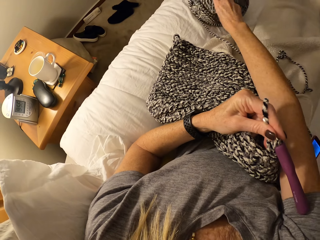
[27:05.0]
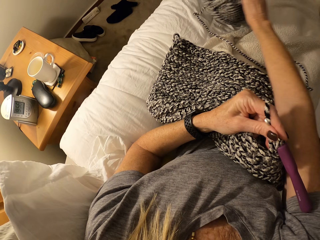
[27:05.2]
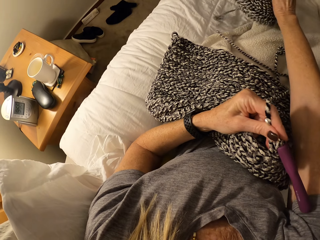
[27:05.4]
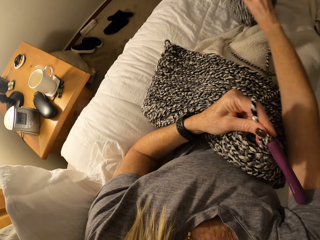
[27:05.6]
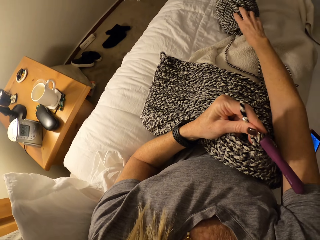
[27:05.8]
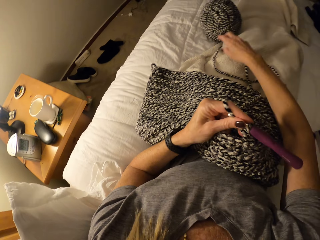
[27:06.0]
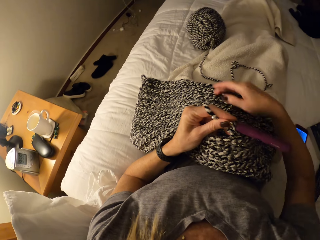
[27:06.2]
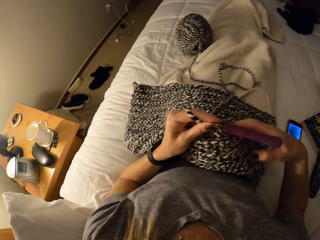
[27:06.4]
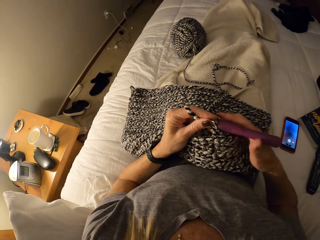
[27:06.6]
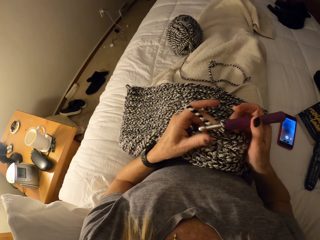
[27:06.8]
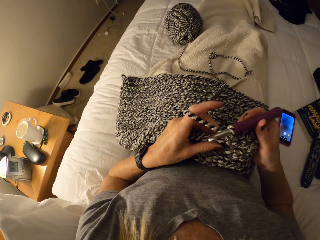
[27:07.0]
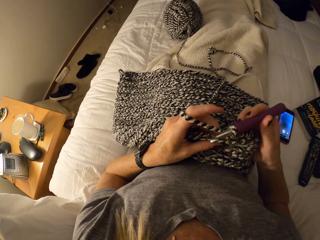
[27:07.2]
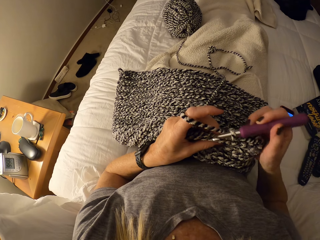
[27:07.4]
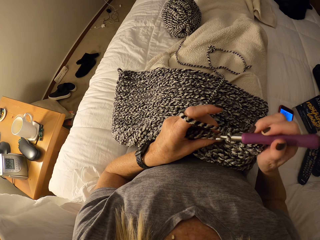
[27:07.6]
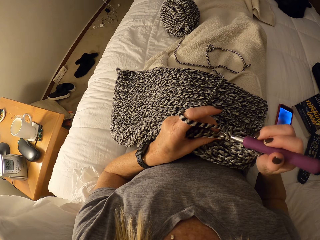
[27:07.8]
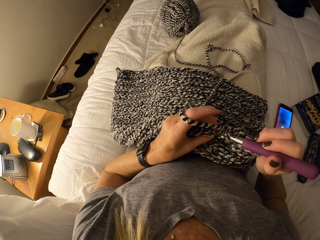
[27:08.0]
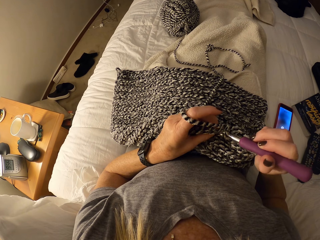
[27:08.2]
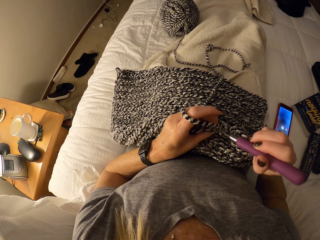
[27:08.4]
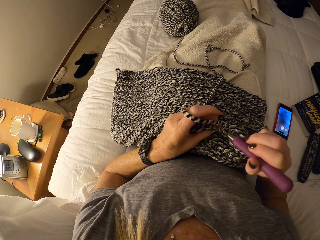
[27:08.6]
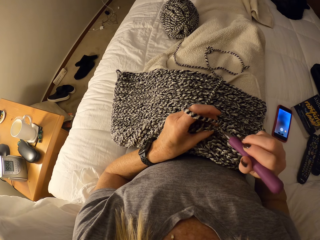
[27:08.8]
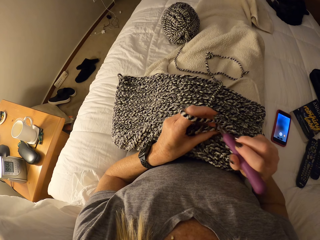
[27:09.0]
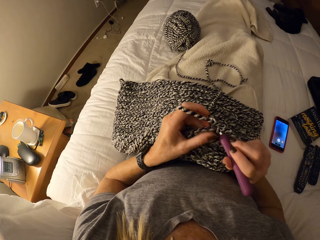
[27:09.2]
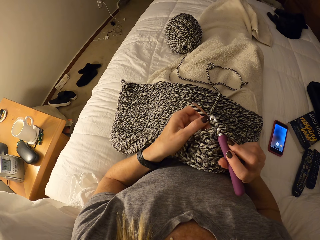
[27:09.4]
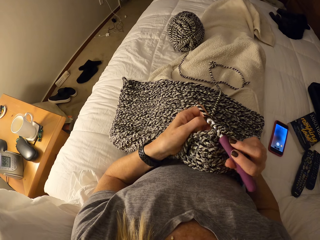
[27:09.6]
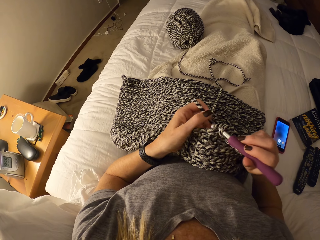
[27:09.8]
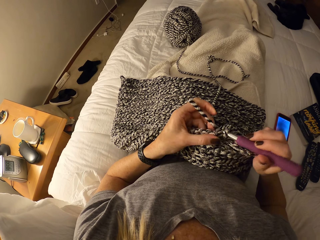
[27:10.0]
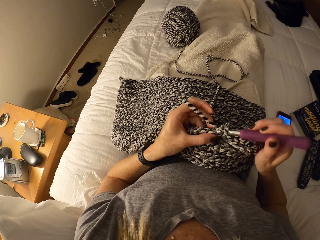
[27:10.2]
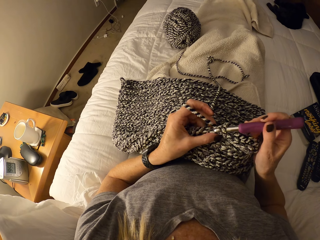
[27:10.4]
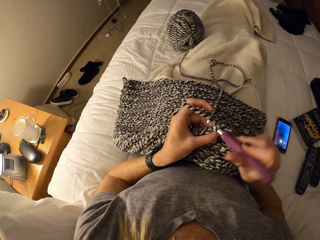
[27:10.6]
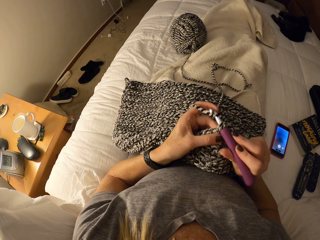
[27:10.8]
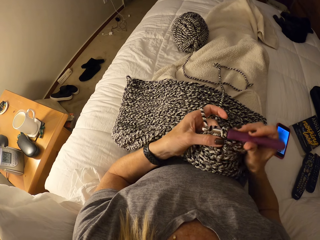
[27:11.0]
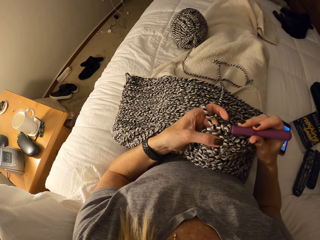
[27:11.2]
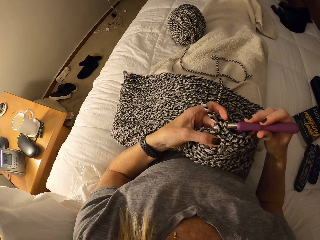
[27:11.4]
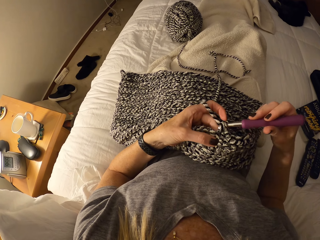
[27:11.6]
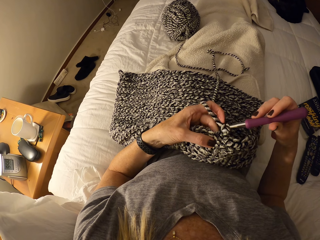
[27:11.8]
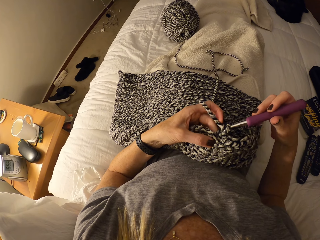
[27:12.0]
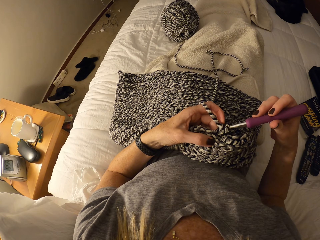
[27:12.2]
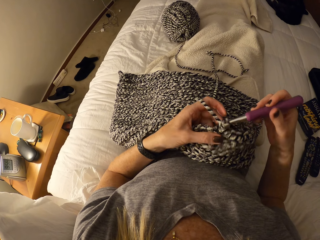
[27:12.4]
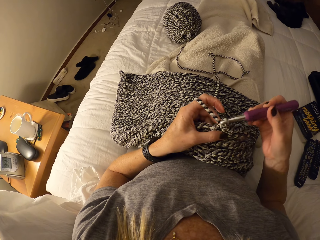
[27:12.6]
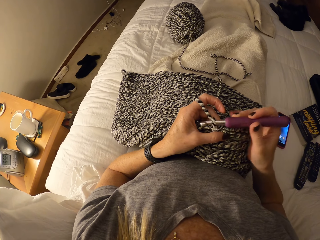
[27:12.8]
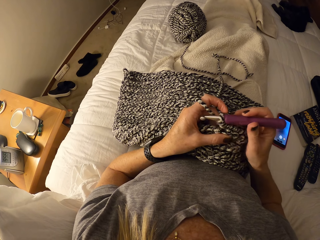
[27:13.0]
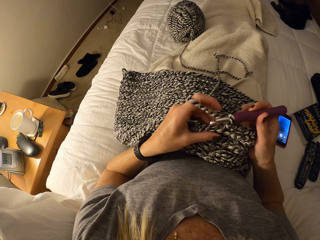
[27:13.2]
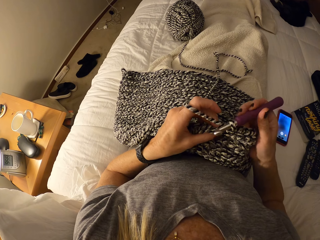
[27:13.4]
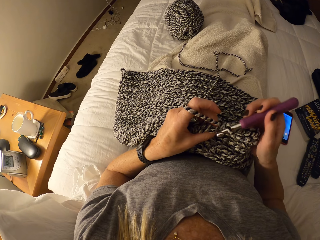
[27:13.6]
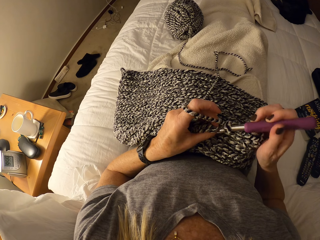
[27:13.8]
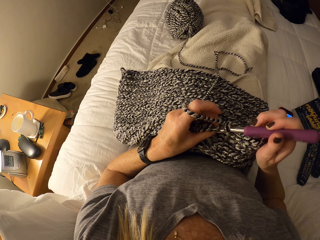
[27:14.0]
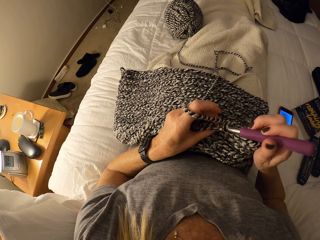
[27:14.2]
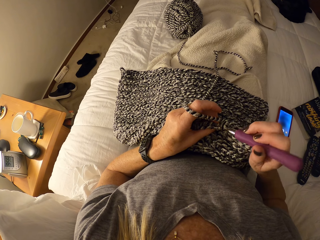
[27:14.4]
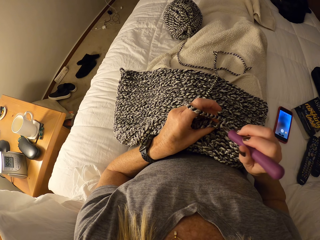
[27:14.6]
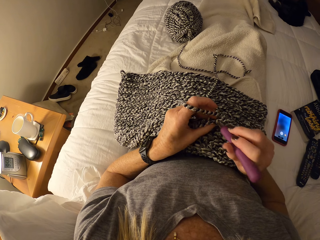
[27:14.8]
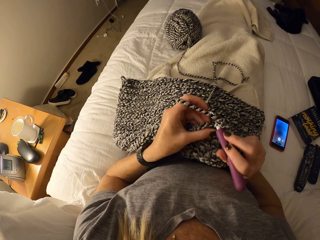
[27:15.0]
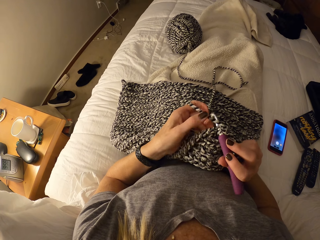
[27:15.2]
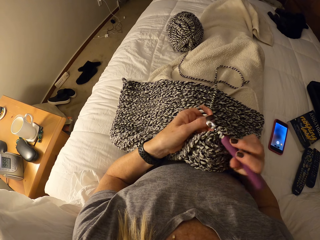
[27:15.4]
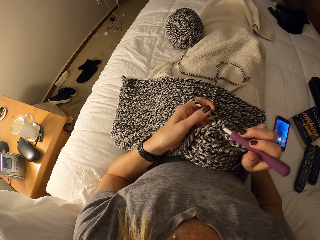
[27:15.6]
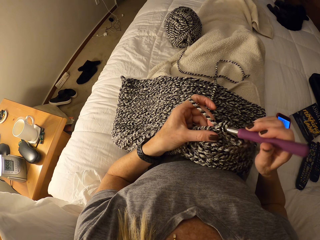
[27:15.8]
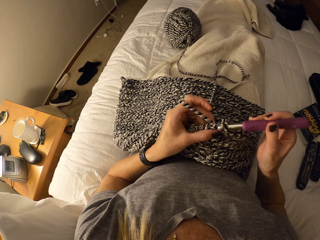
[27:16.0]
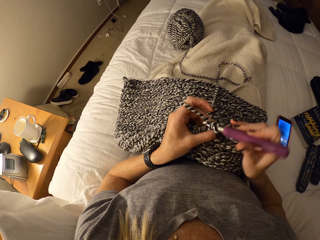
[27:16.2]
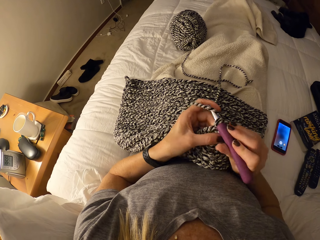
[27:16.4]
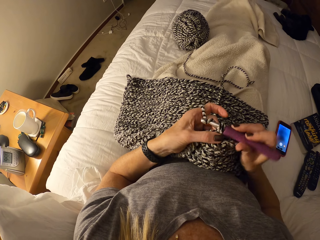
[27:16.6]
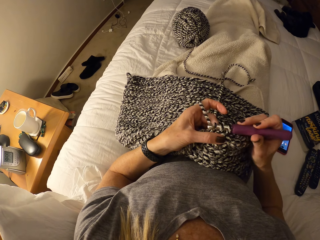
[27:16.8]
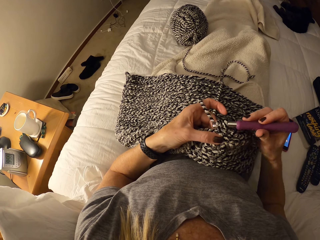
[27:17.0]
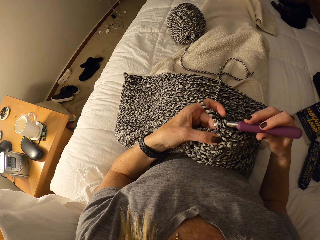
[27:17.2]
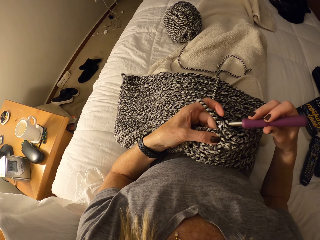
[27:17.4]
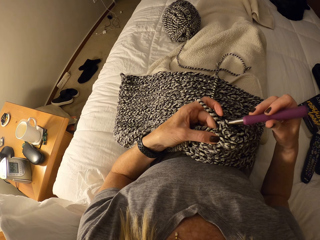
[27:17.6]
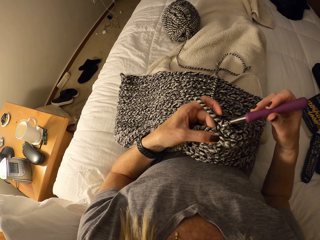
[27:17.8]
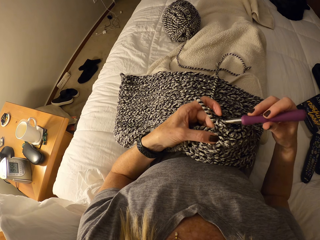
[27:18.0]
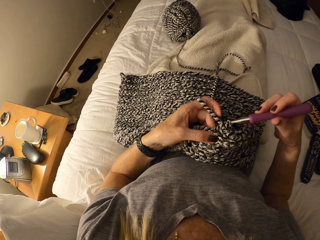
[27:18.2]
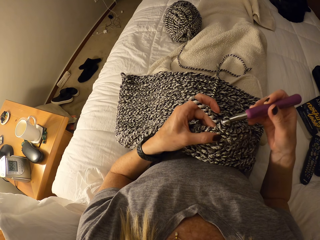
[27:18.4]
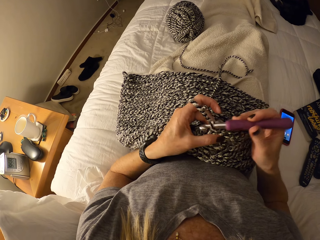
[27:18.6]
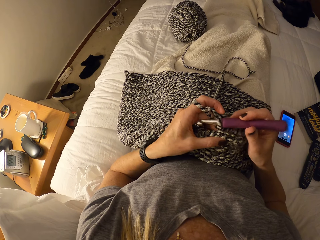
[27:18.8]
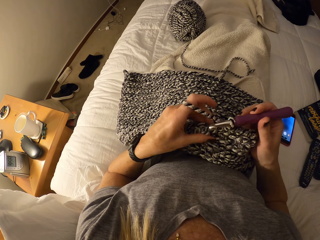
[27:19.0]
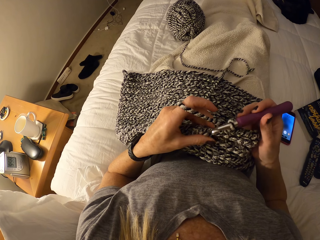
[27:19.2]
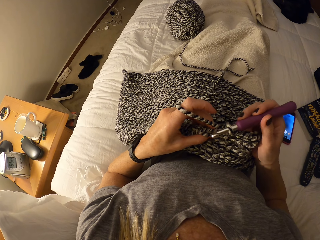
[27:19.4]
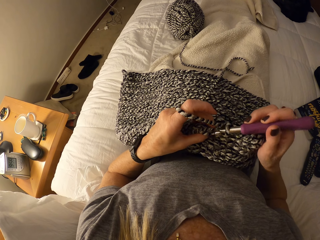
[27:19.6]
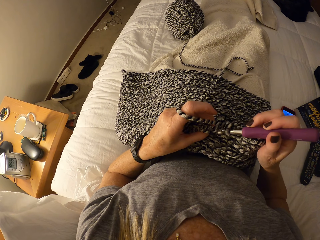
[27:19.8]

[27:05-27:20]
The camera wearer lifts up the yarn and drops the yarn. They move the knitting wool from one point to another. They hold the crochet hook by the right hand. They knit the fabric. They interlock loops of yarn with the crochet hook. They knit the fabric.

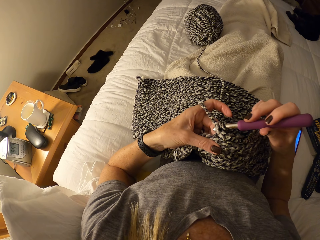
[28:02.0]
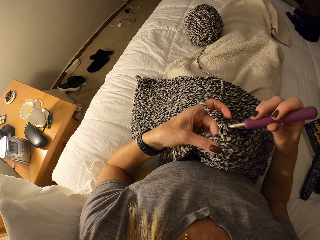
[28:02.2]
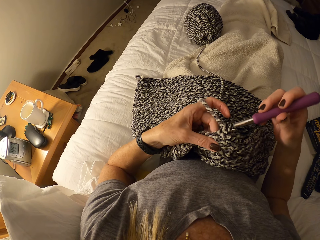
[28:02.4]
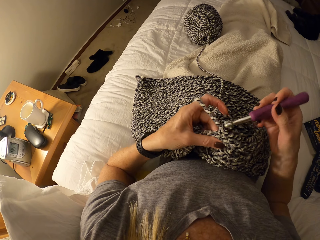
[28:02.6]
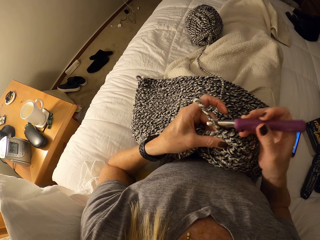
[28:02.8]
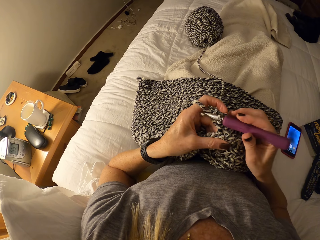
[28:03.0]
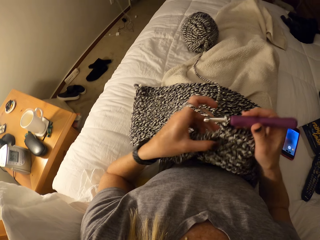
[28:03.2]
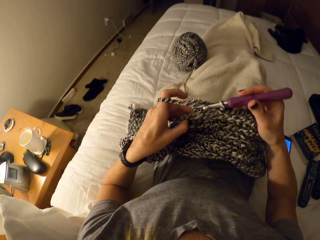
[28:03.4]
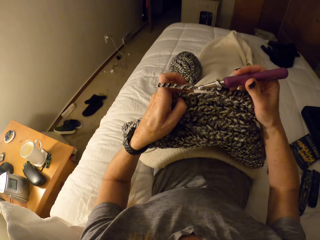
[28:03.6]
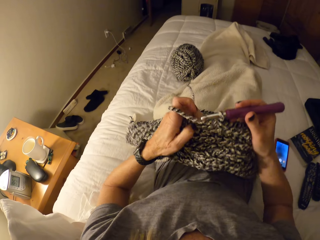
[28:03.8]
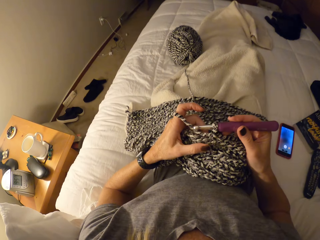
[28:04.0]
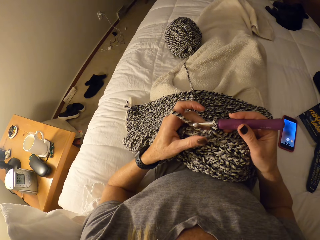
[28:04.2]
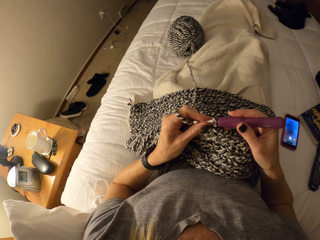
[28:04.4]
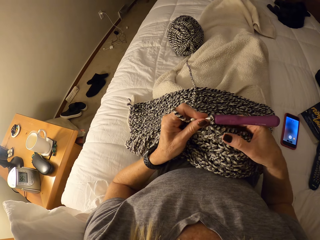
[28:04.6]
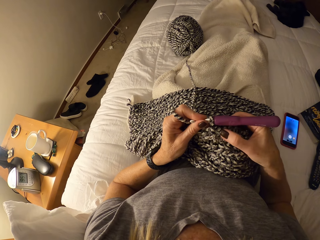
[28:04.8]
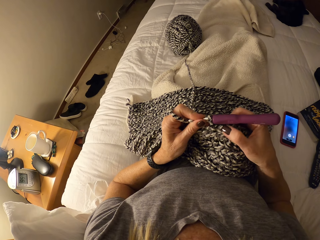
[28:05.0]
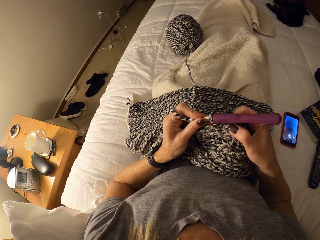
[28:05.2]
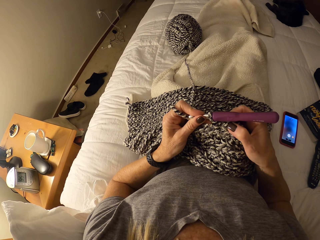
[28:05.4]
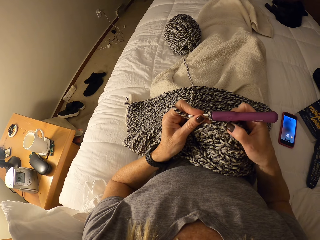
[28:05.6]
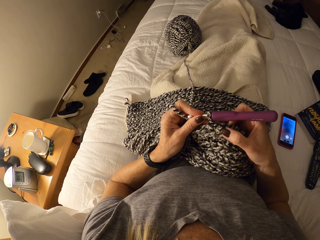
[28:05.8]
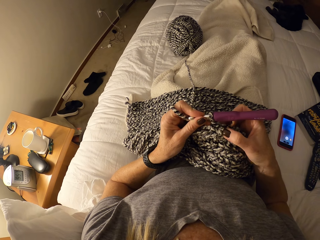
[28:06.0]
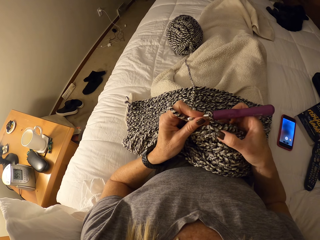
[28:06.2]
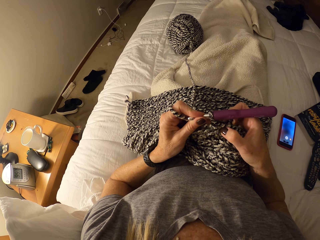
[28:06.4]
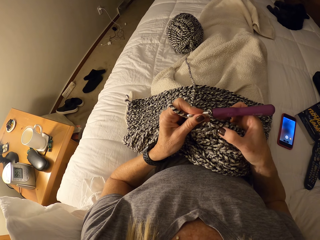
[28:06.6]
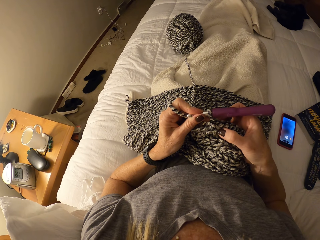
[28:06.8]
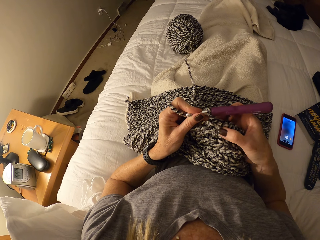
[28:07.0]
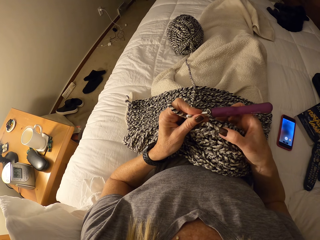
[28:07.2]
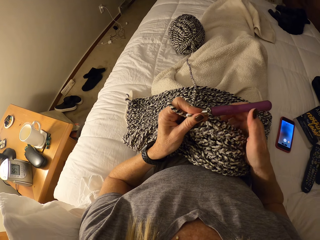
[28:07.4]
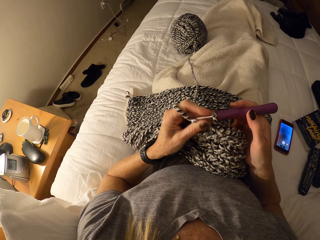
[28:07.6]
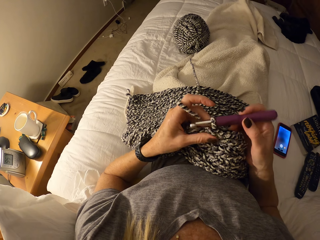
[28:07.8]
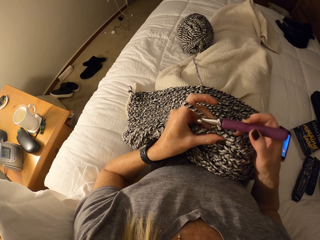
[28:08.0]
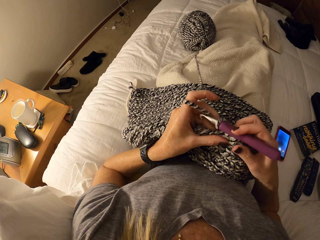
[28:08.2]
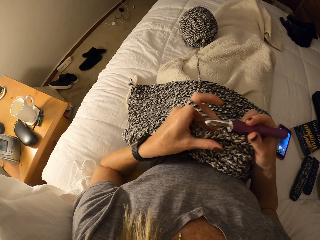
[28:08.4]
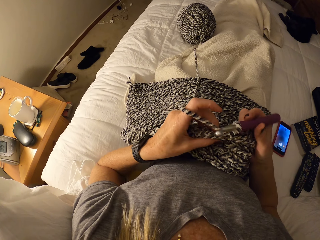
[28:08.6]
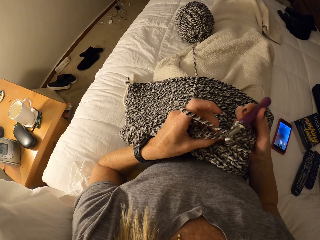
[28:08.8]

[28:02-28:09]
The camera wearer adjusts the fabric.
